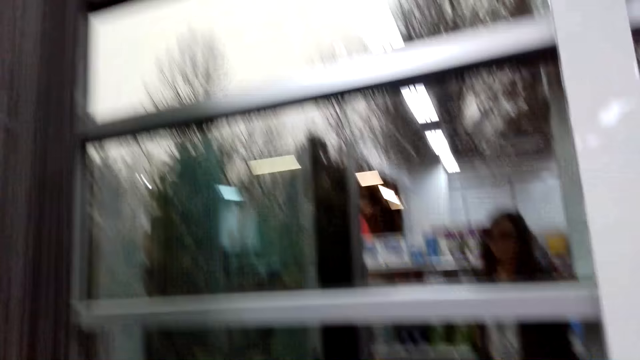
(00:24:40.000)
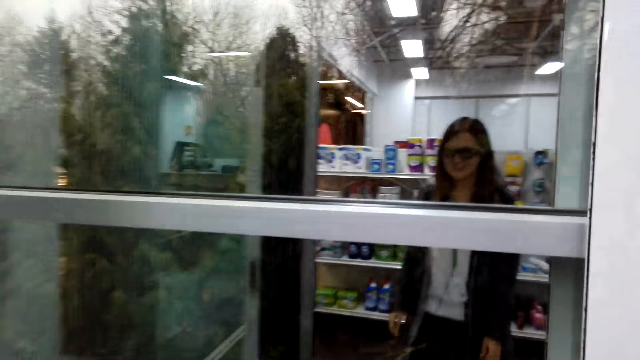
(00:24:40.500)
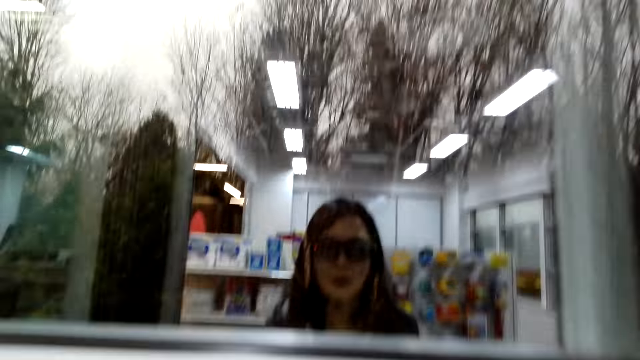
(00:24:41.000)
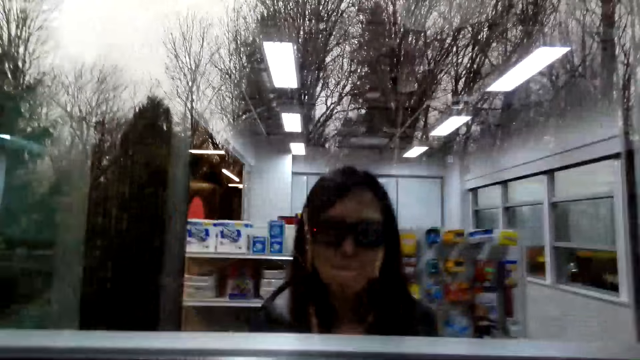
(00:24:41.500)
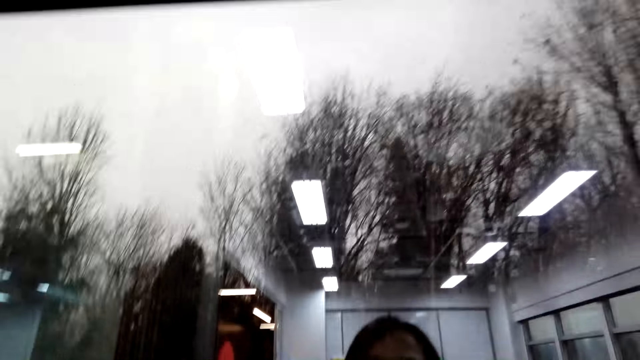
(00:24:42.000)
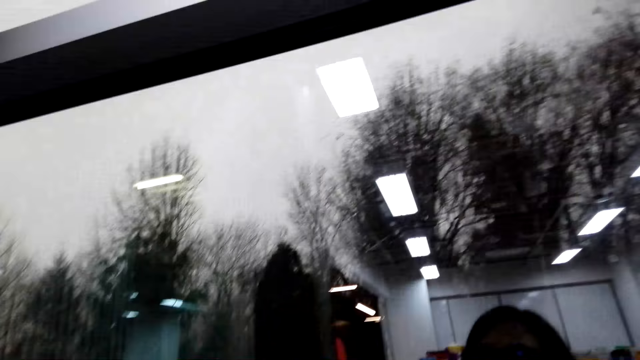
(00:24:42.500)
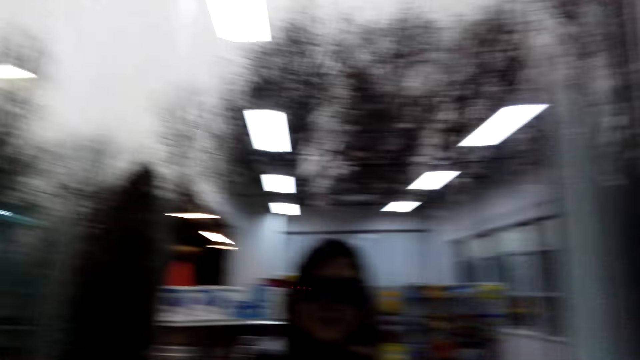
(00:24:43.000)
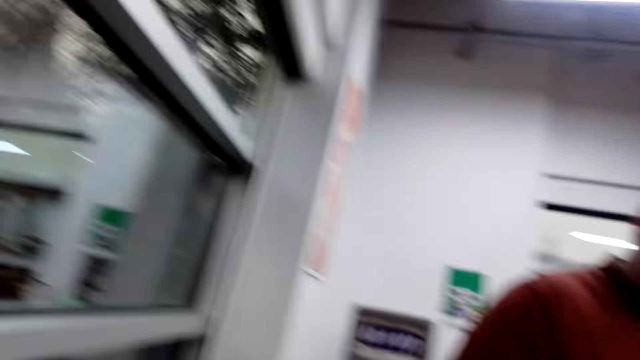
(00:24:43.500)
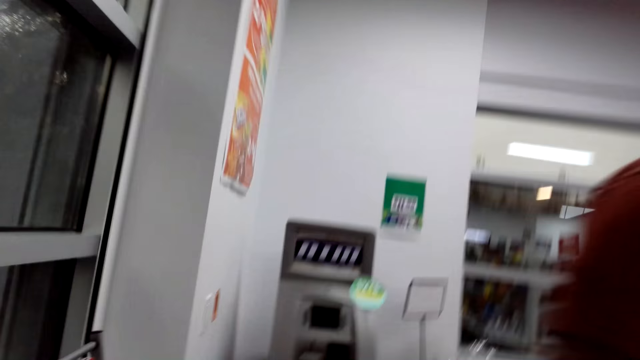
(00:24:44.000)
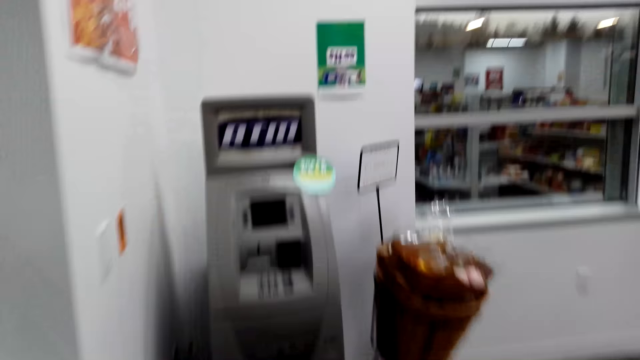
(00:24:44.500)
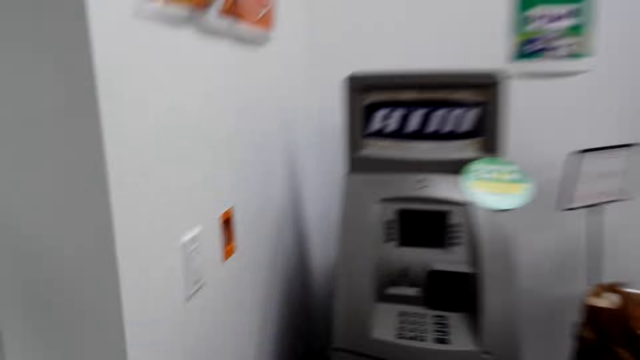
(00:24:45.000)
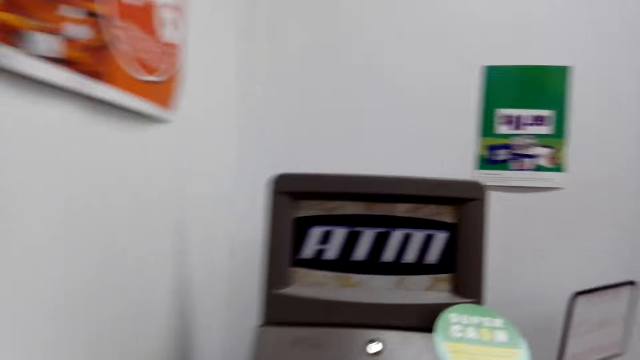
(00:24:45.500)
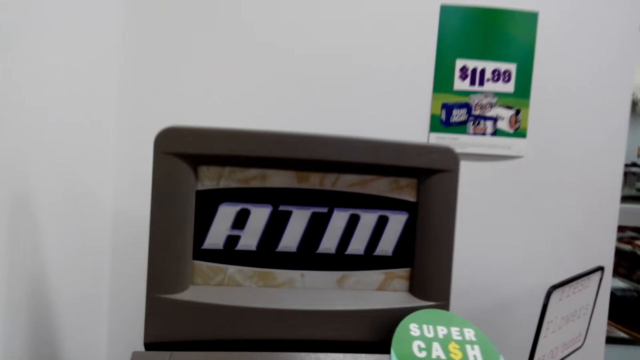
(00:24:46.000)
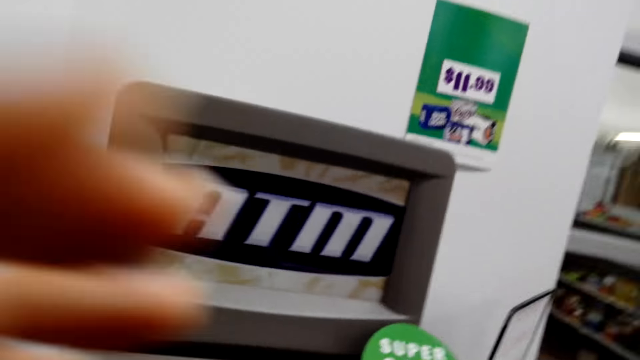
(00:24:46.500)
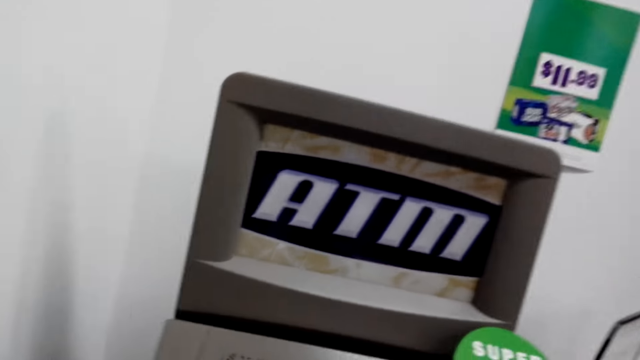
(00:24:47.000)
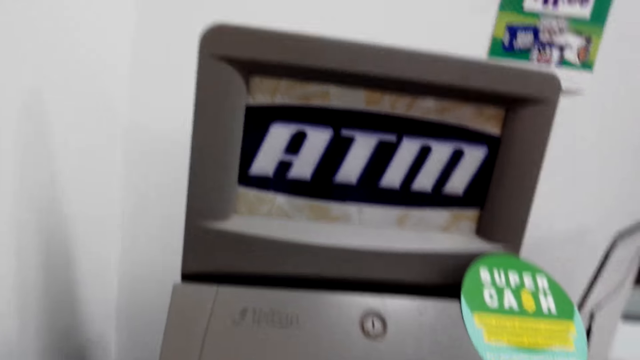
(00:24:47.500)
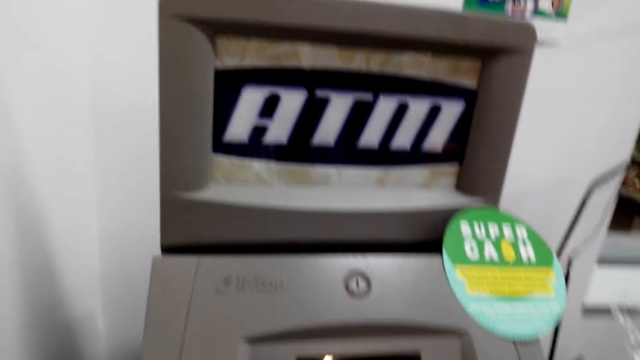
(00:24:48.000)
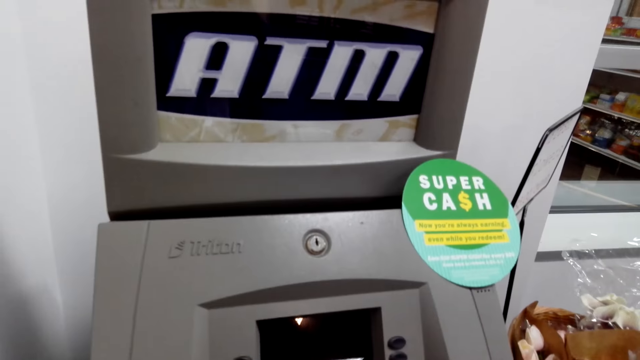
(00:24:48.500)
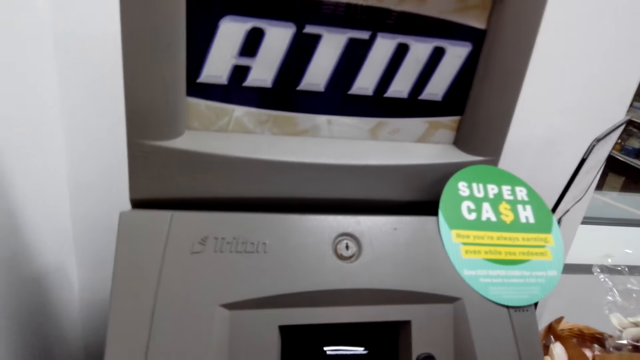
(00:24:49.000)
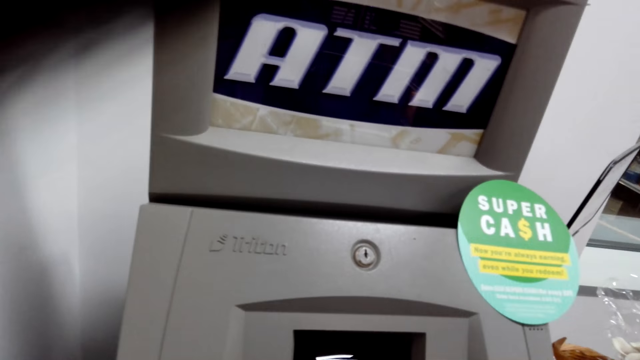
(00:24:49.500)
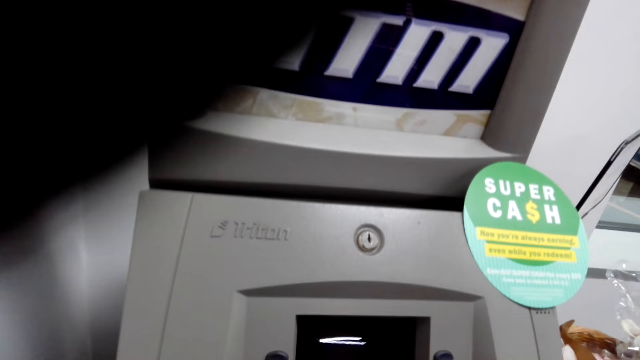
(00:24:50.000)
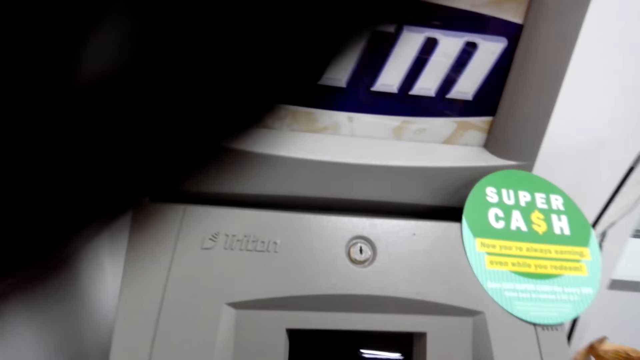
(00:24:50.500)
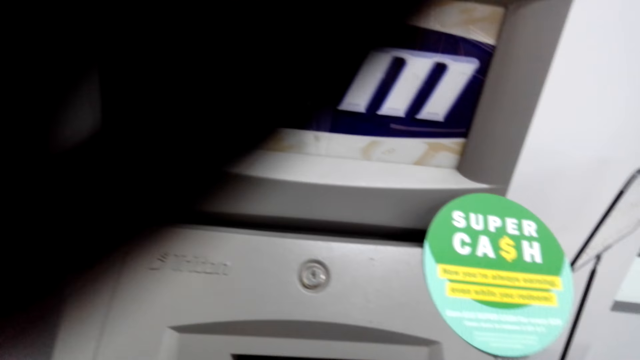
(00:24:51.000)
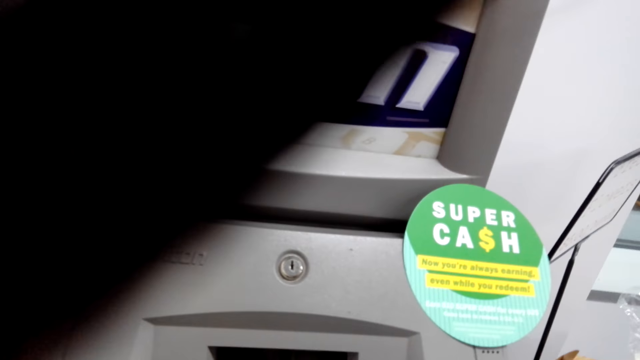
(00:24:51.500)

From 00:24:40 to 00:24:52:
The camera wearer talks to a man. They look in the mirror. They walk towards the ATM machine. They look at the ATM machine. They operate the ATM machine.

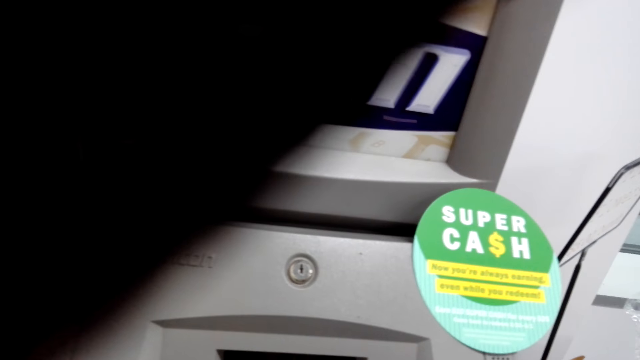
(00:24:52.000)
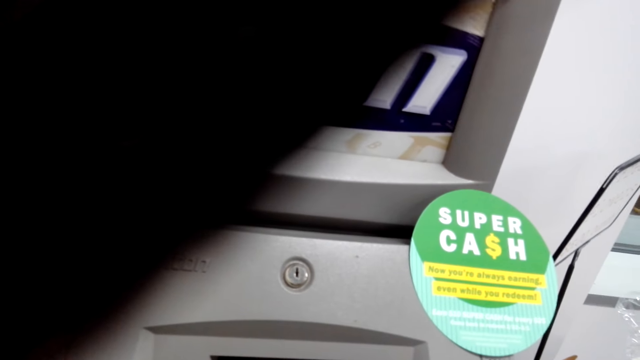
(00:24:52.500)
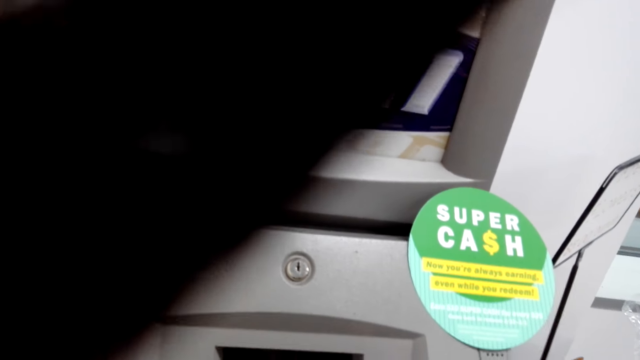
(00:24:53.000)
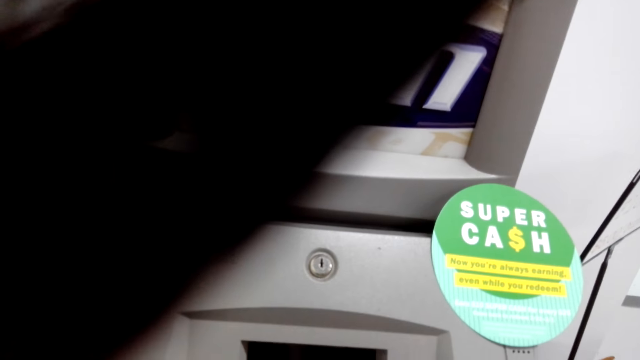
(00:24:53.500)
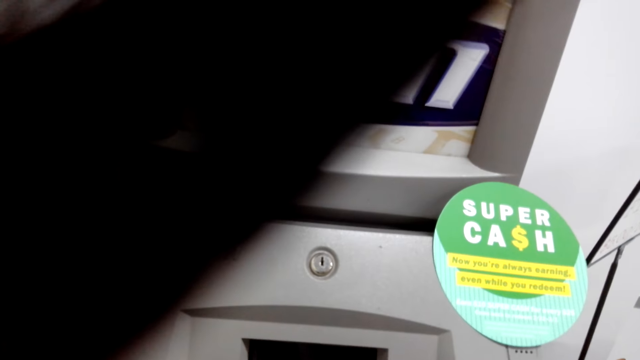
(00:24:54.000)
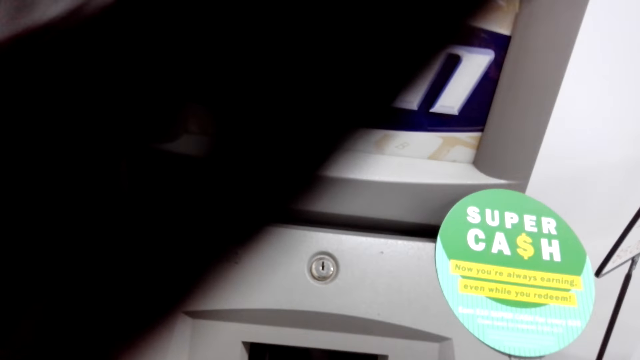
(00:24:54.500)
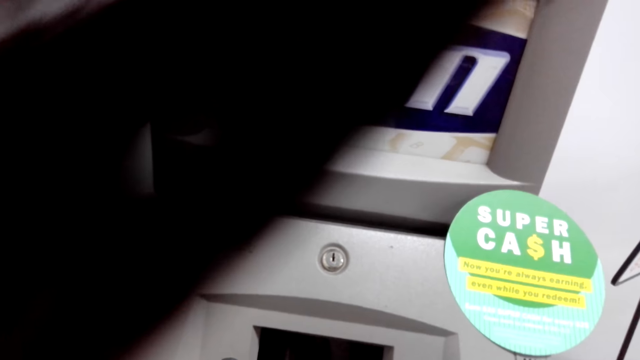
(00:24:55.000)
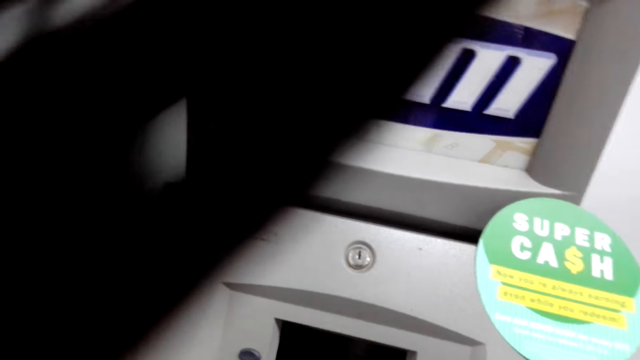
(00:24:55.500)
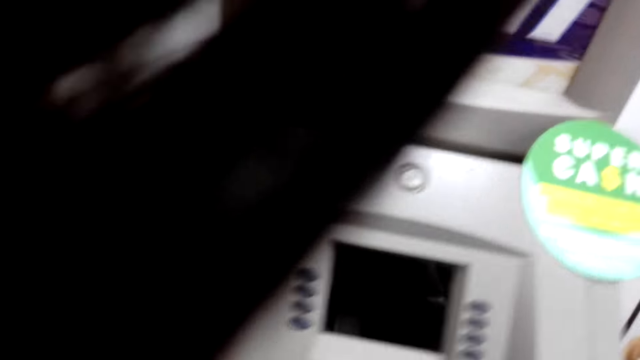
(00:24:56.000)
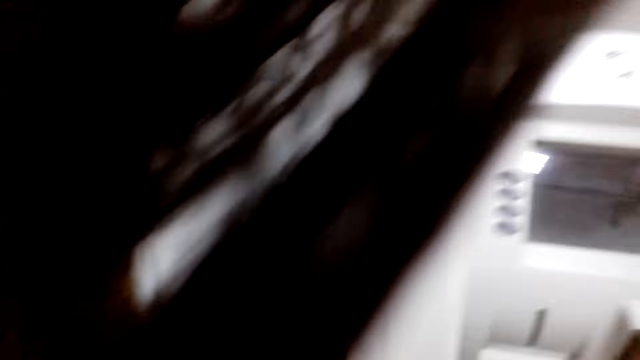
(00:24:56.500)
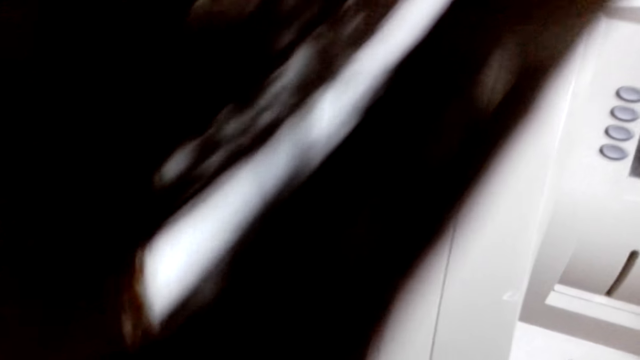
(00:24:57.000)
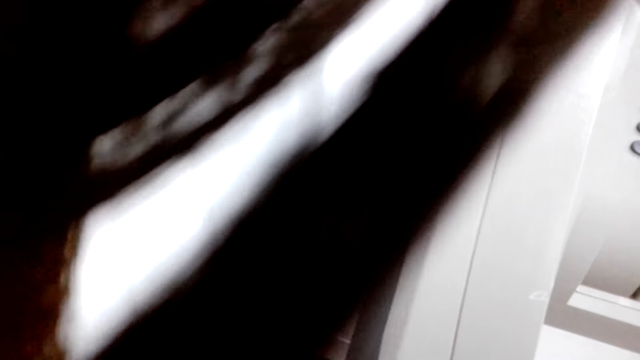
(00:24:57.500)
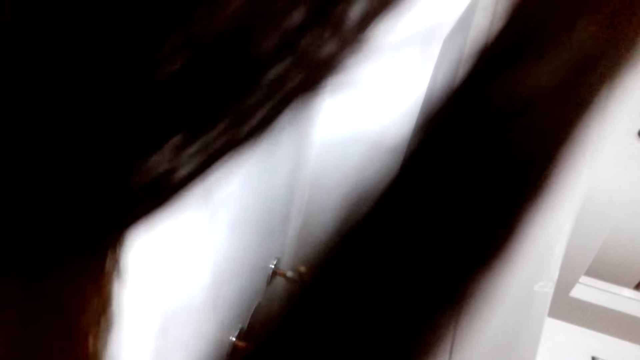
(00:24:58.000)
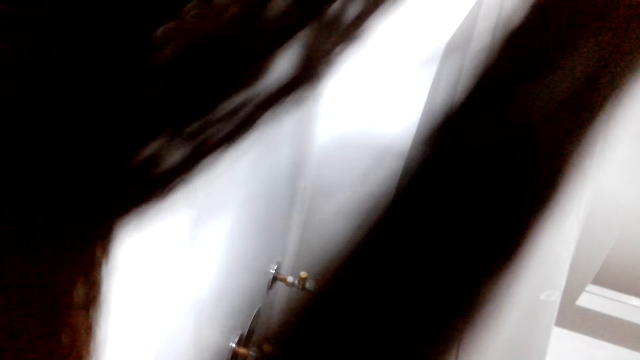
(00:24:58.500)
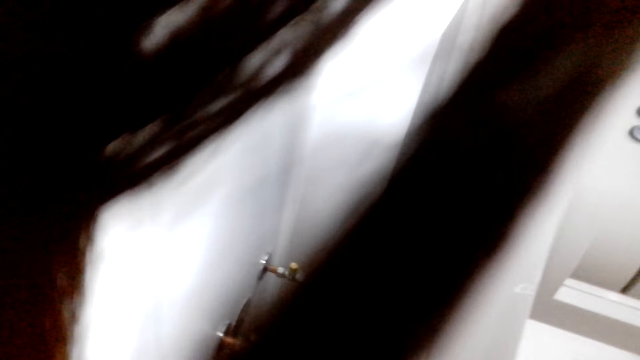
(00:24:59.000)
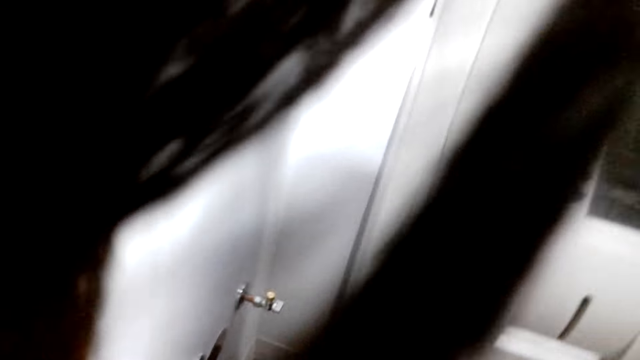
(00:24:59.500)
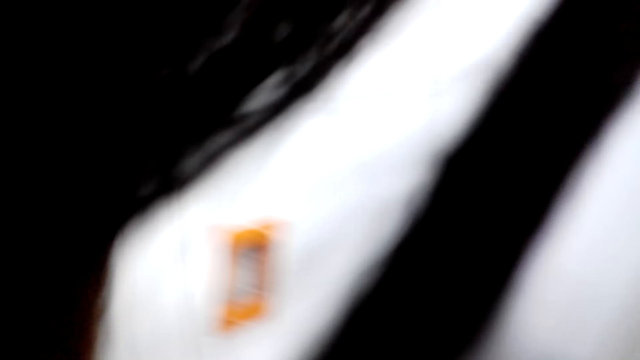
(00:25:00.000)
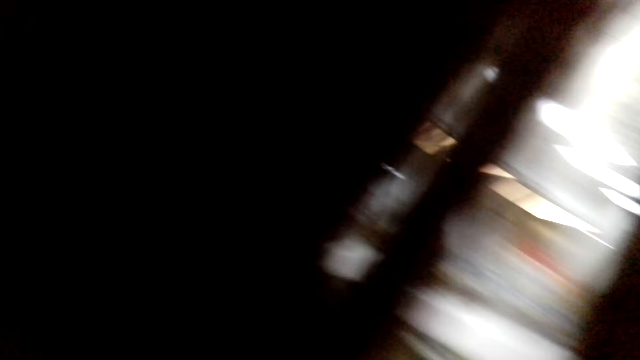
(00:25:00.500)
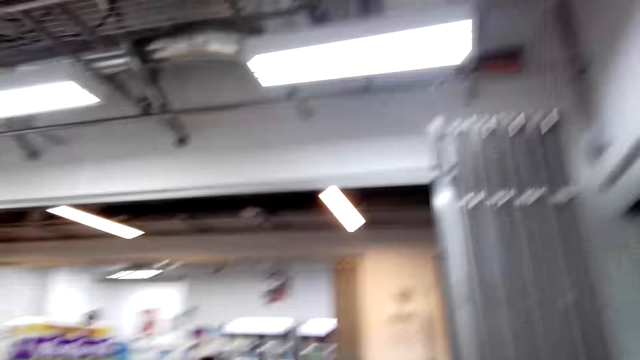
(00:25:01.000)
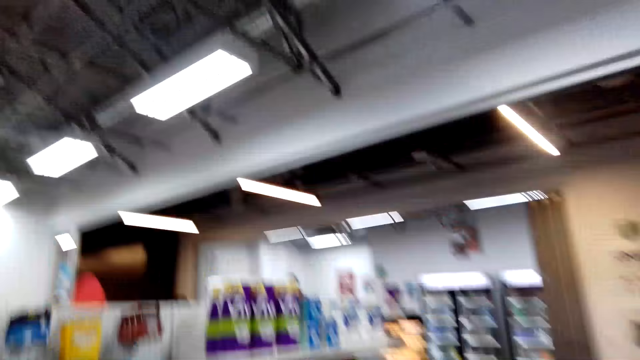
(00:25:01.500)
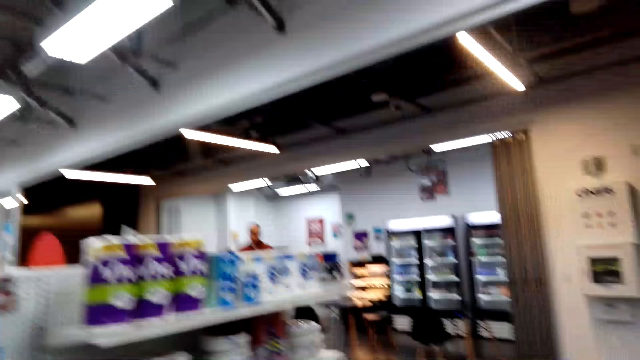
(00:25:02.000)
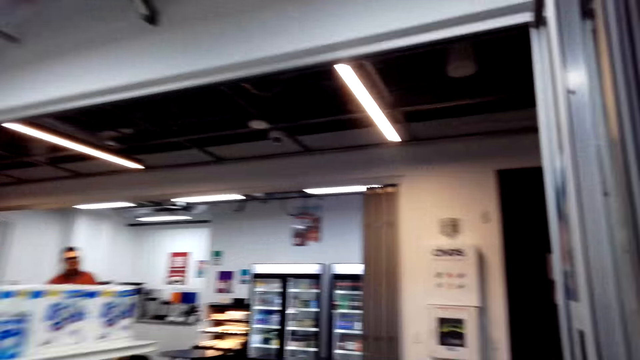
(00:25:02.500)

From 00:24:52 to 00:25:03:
The camera wearer types on the ATM.
